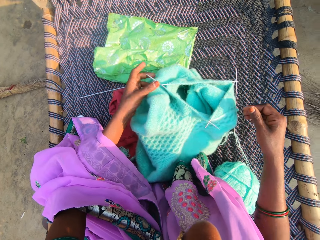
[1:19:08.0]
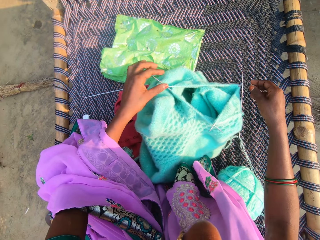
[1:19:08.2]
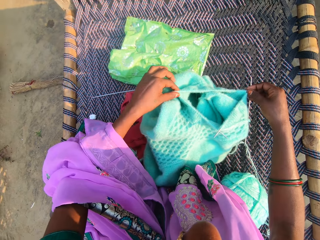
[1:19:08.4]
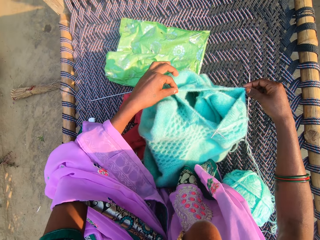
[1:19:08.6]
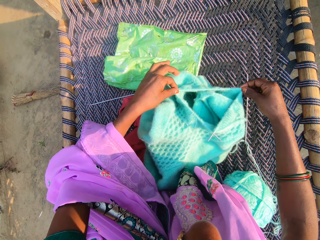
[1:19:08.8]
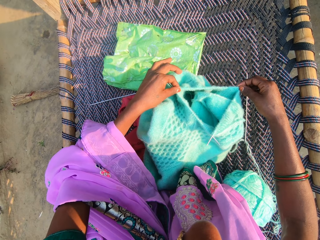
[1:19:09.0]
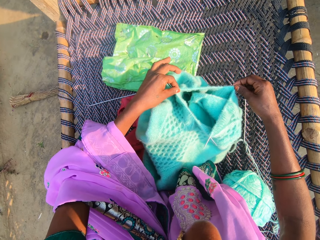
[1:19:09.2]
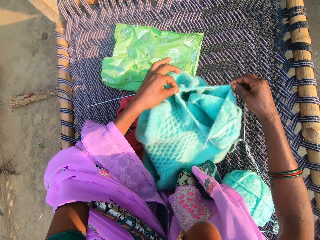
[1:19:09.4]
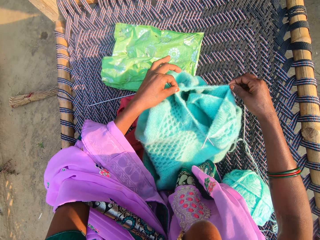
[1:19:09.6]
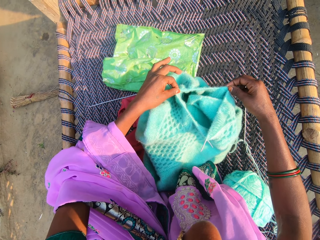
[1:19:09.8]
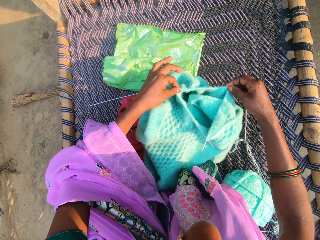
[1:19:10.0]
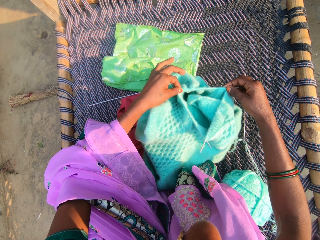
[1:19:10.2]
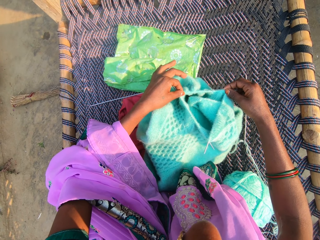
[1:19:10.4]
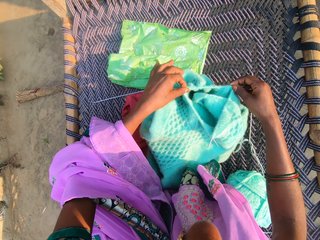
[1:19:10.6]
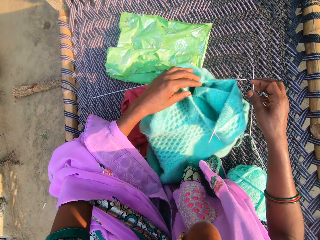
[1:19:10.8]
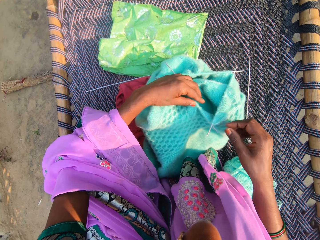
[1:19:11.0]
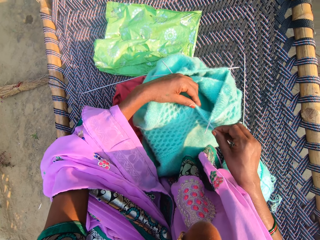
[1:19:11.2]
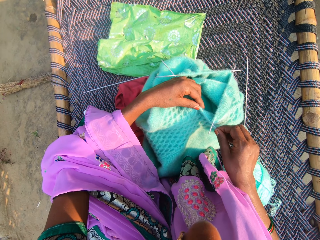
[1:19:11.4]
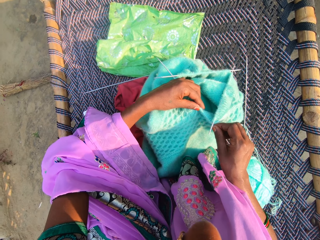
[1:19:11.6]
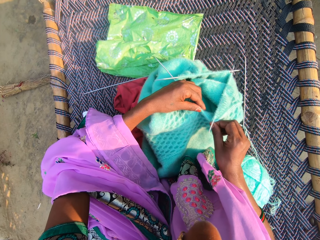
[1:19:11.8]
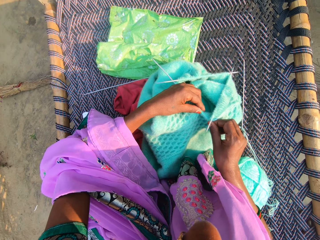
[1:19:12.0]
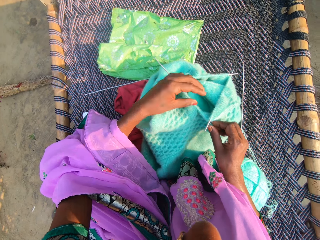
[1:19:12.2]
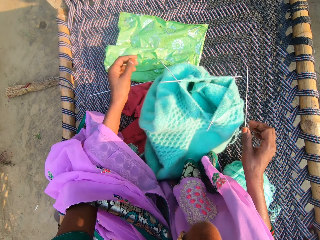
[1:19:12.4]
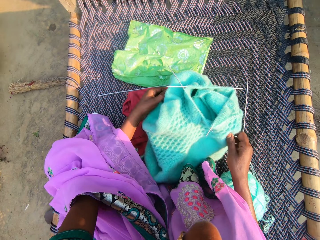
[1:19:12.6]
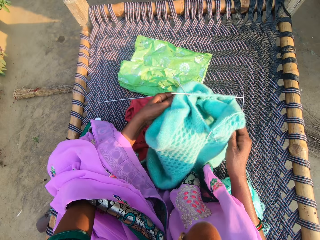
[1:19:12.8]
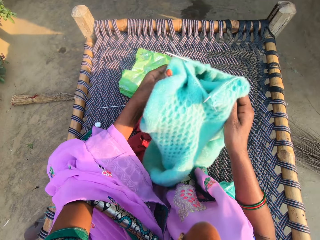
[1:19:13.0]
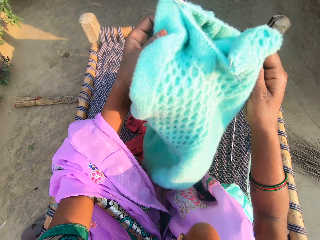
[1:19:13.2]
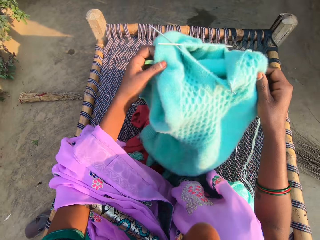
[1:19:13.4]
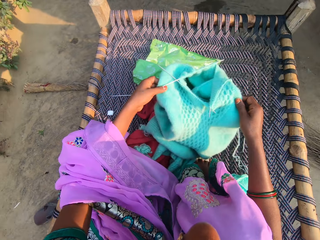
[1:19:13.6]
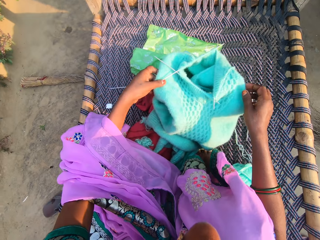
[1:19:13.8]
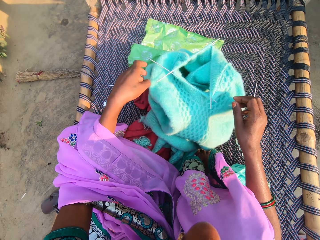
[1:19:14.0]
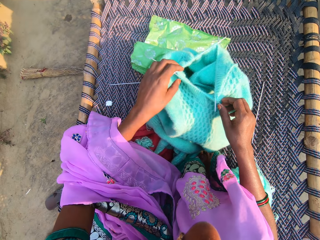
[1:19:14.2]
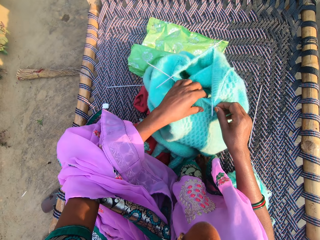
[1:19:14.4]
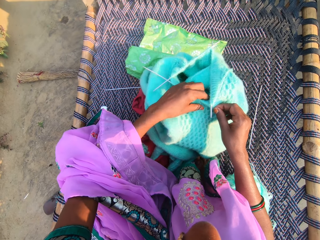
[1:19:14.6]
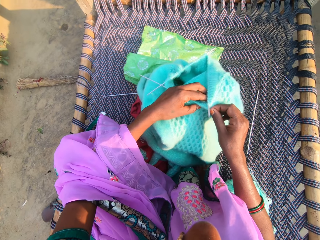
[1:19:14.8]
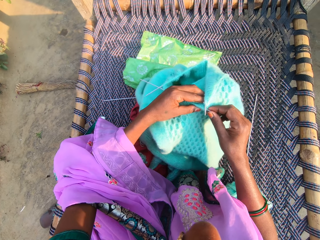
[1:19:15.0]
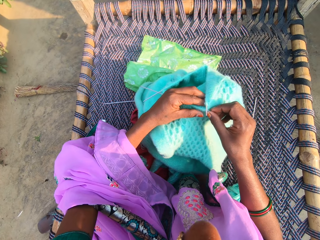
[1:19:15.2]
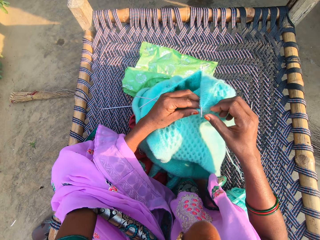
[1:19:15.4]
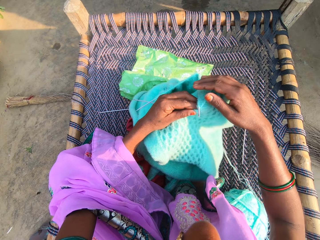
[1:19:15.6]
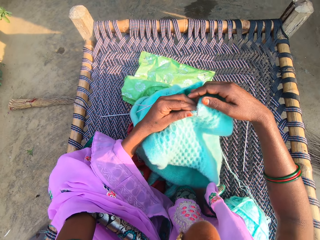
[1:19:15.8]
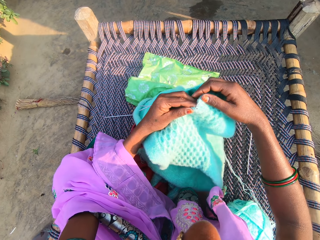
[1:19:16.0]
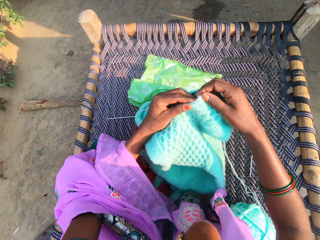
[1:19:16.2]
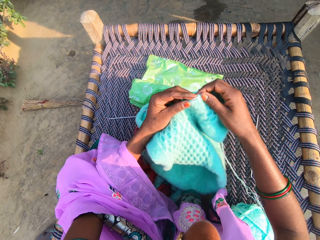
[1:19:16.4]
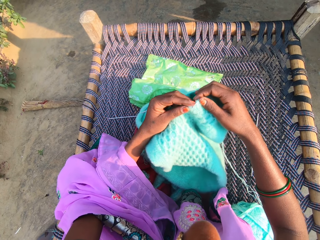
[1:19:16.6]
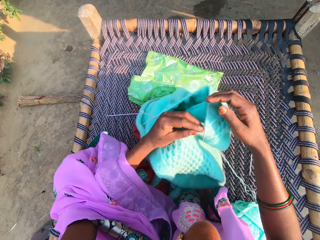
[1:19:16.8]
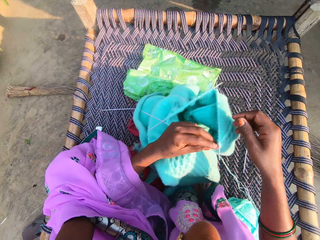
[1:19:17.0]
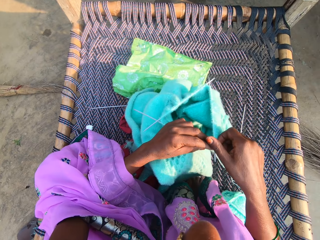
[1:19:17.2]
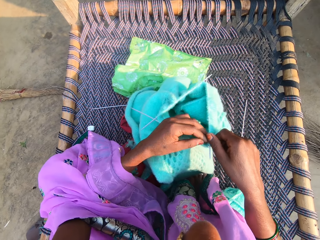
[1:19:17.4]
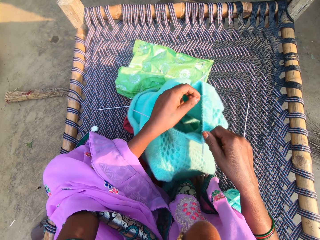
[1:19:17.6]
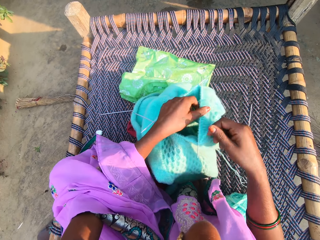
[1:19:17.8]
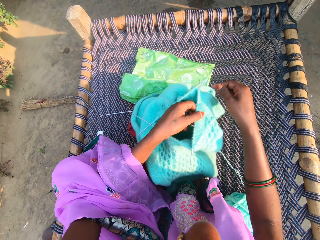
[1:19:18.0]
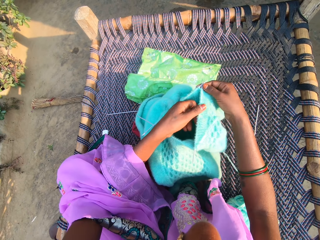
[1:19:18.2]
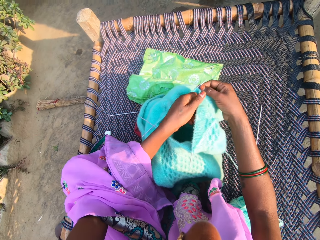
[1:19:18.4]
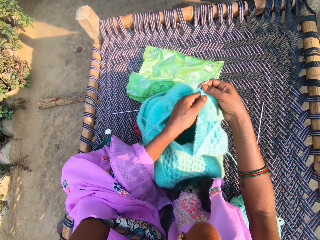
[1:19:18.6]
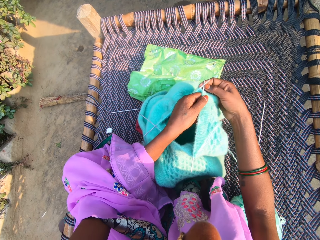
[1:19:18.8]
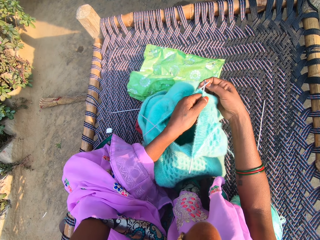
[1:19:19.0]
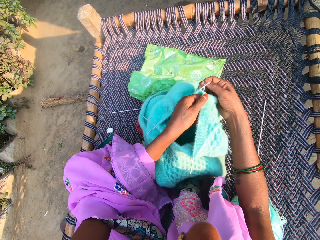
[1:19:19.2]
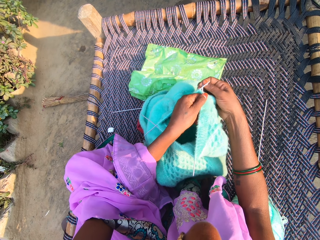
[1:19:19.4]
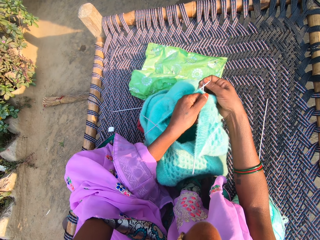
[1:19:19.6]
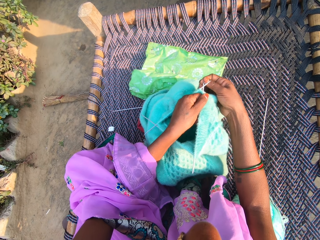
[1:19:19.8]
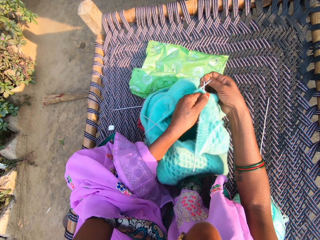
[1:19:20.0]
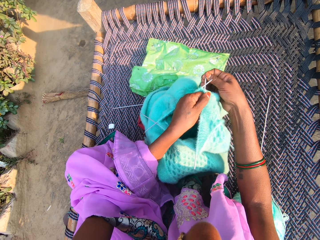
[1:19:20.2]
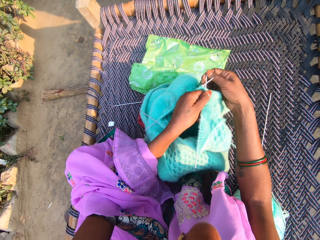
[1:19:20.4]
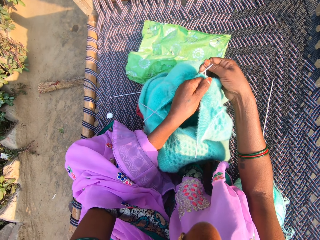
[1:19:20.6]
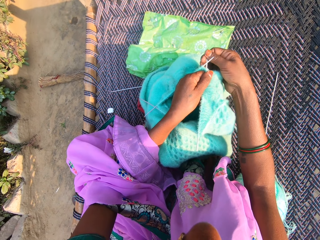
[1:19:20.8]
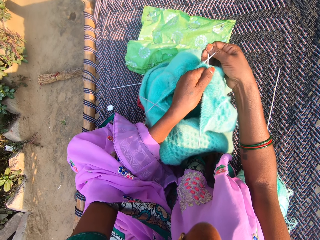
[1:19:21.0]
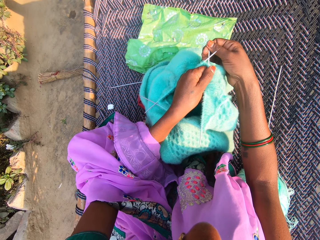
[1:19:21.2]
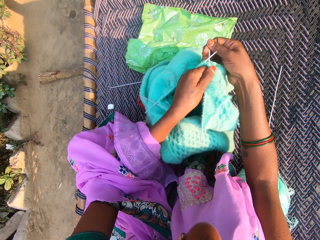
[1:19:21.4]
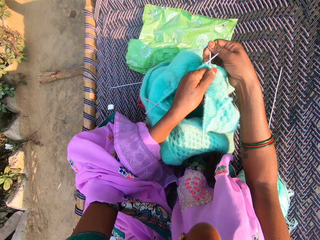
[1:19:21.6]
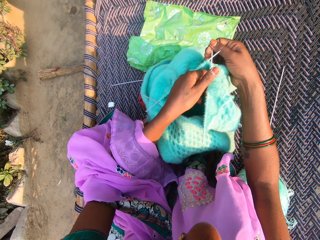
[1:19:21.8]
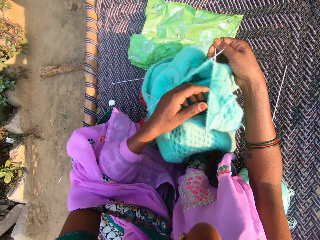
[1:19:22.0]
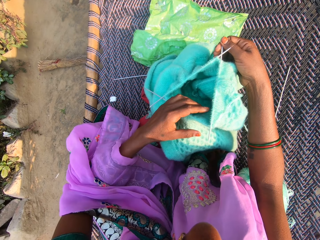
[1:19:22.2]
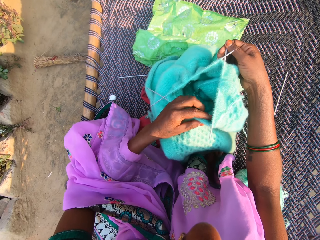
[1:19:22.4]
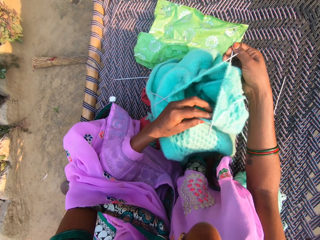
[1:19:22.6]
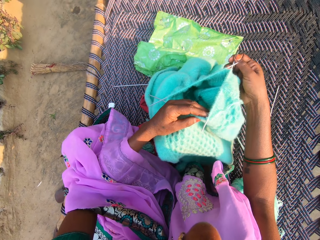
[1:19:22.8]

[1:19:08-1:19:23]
The camera wearer lifts a fabric. She places the fabric on her thighs. She touches the fabric. She pulls a crochet.

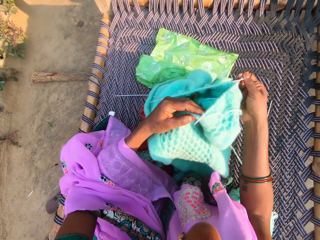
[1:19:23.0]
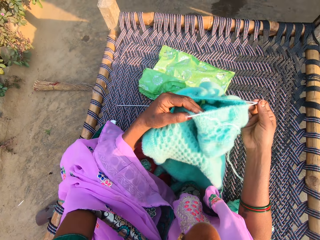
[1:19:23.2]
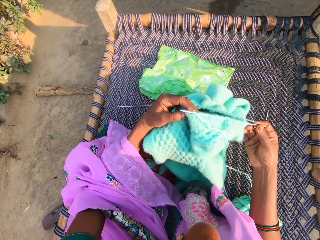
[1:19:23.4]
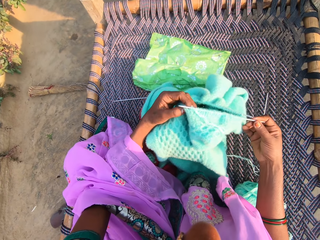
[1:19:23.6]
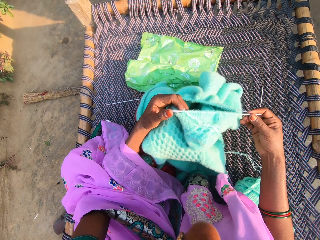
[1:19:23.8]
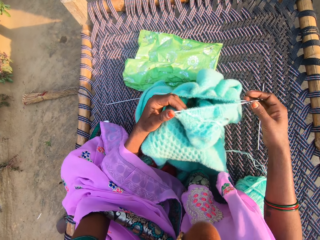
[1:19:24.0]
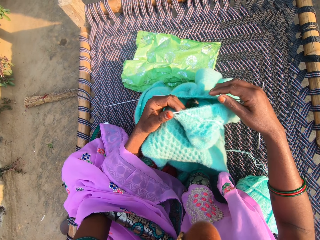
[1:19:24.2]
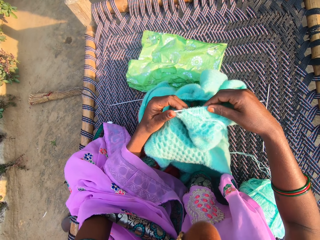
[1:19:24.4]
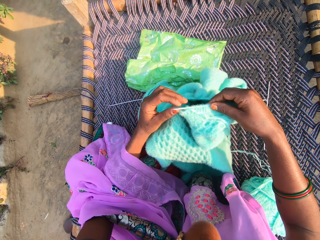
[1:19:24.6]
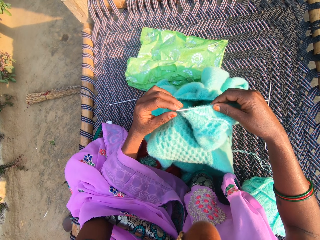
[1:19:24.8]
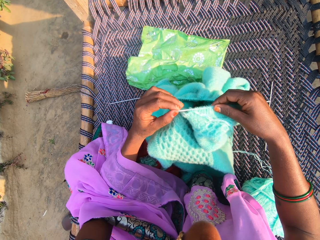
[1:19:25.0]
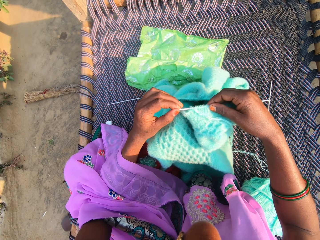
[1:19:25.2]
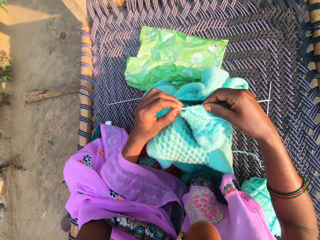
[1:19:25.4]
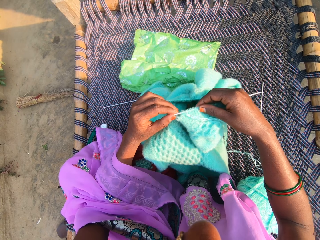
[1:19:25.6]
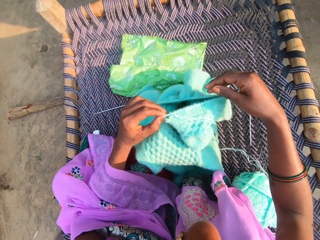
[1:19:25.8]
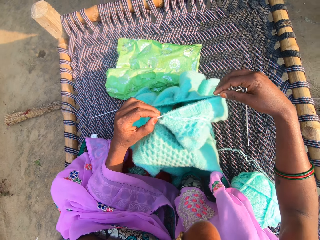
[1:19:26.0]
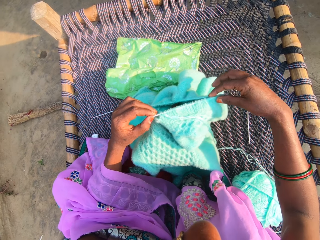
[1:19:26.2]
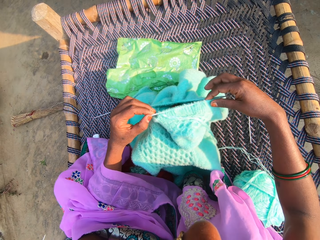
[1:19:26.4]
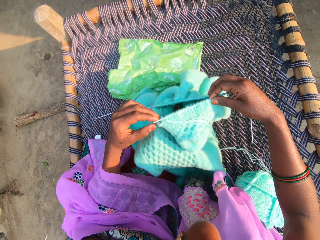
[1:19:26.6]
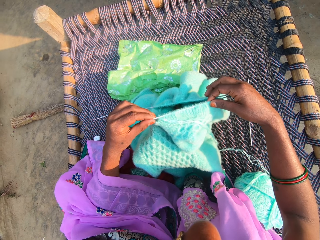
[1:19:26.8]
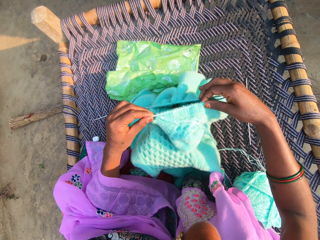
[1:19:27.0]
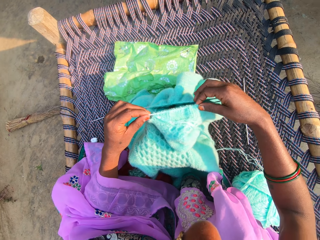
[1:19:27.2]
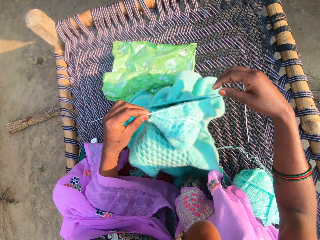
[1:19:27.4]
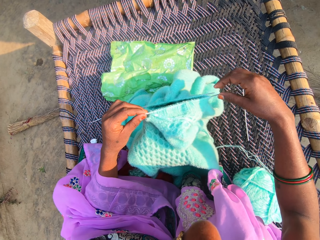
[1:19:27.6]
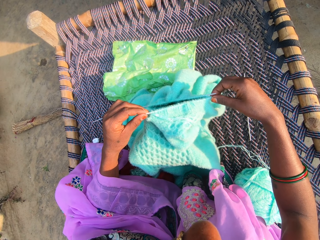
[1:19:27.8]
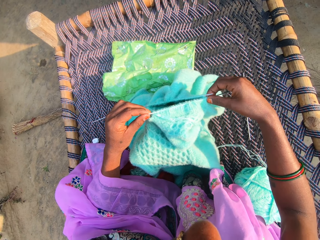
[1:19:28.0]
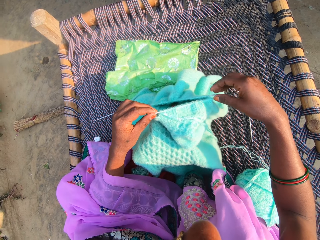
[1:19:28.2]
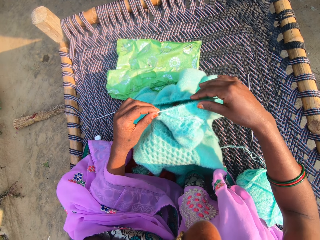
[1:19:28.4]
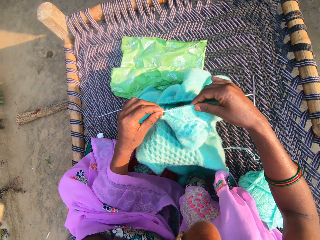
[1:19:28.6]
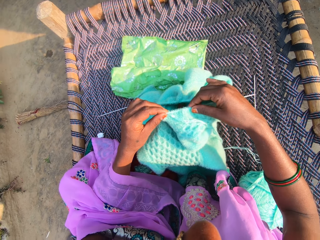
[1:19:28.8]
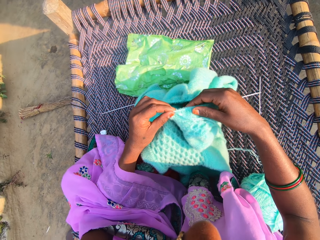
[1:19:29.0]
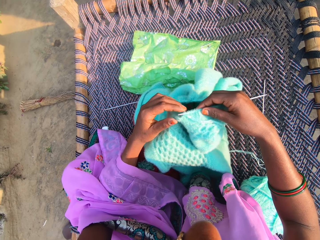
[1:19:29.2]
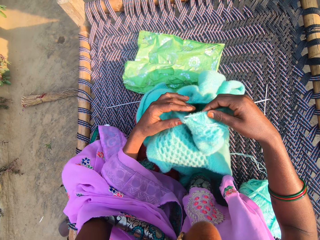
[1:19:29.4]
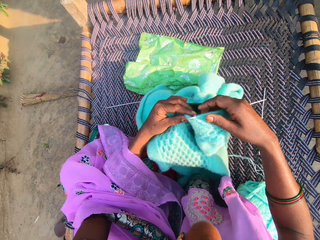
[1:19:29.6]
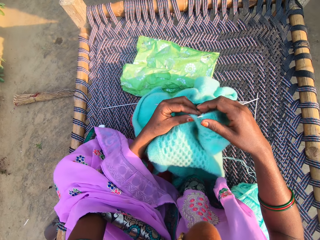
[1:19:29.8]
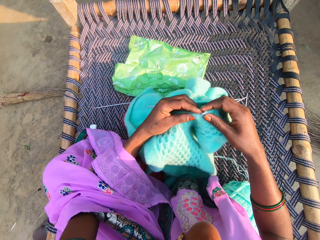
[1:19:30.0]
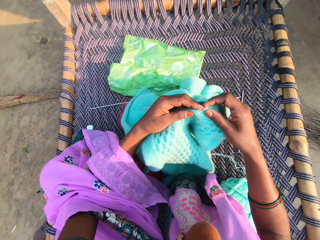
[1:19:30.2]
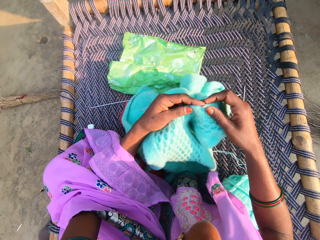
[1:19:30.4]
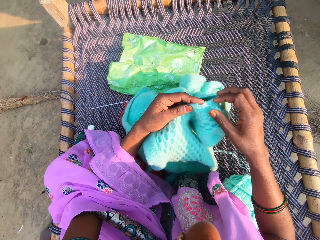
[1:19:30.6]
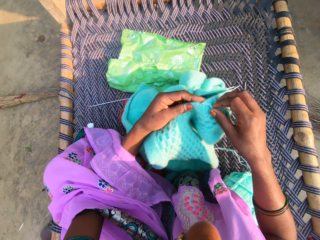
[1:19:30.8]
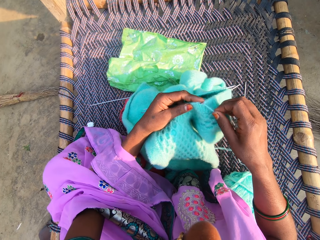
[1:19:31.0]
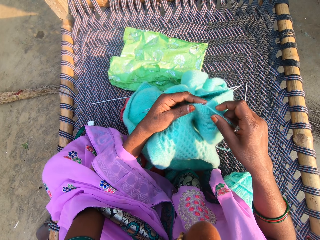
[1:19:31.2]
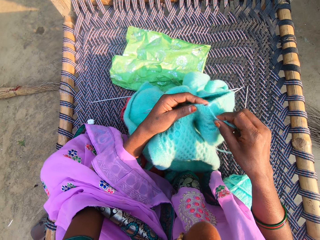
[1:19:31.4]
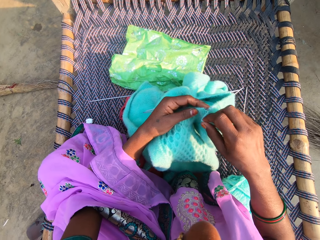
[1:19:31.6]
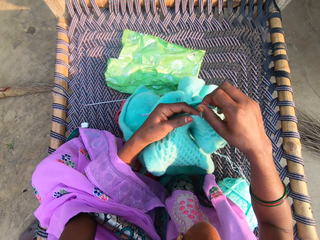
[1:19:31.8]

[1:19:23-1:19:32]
The camera wearer turns a fabric. They pull the fabric together.
